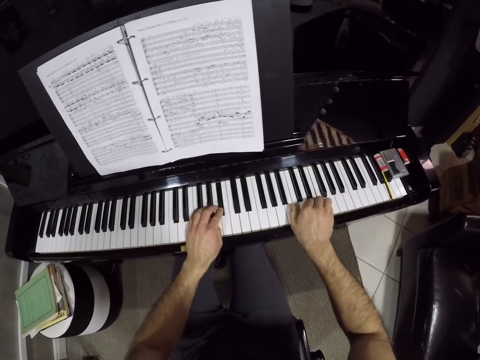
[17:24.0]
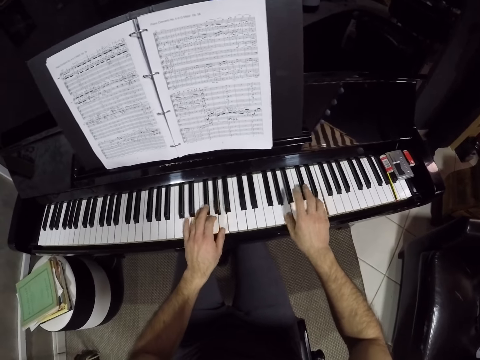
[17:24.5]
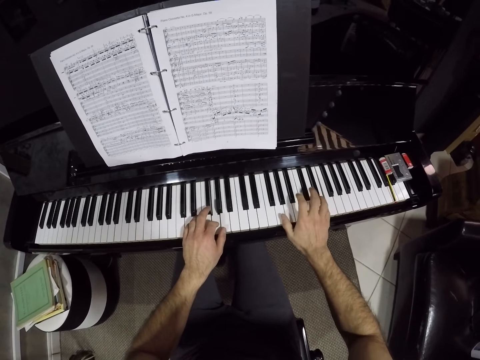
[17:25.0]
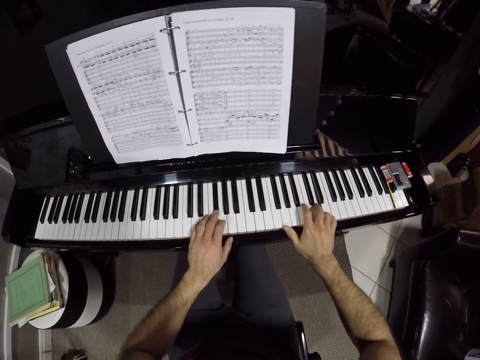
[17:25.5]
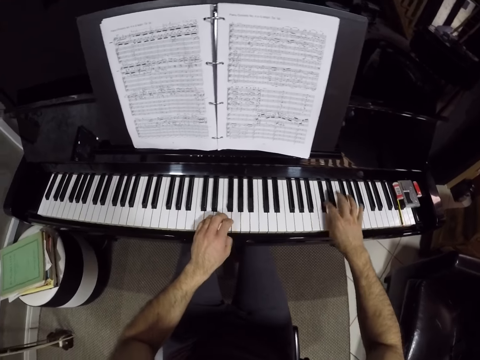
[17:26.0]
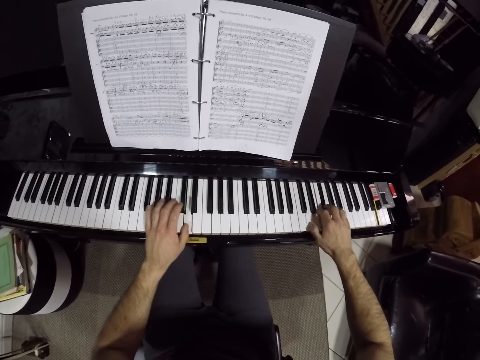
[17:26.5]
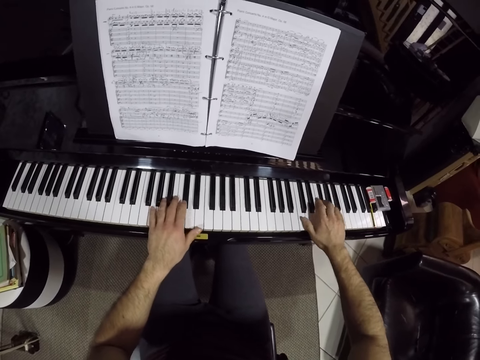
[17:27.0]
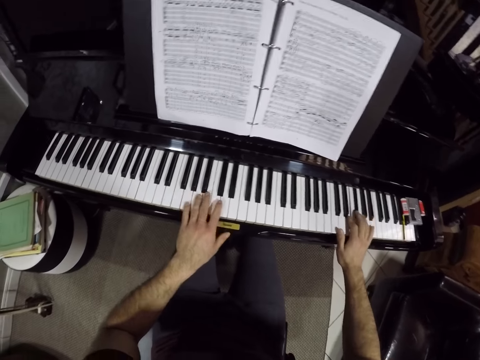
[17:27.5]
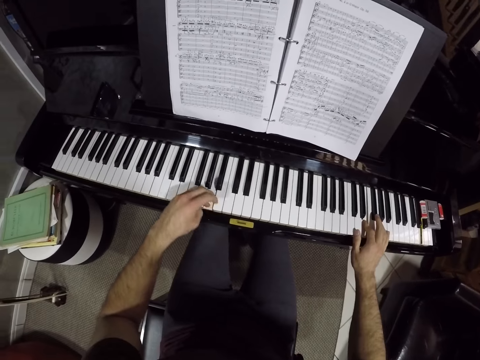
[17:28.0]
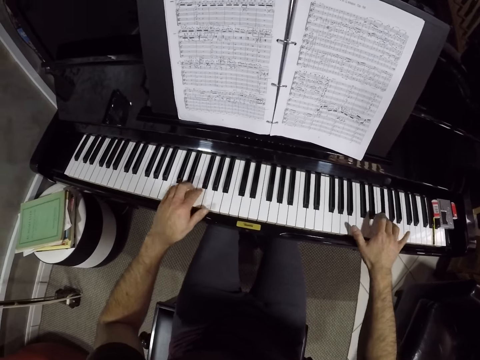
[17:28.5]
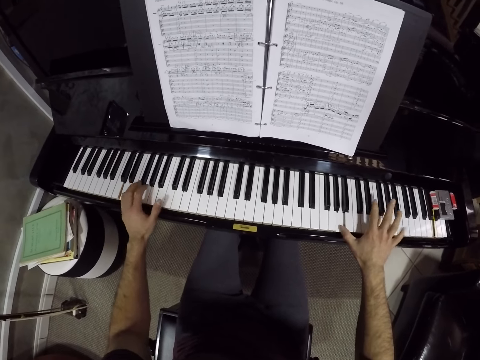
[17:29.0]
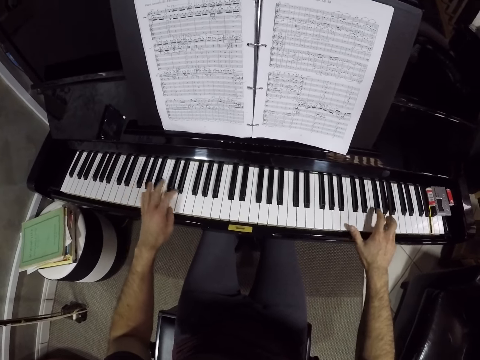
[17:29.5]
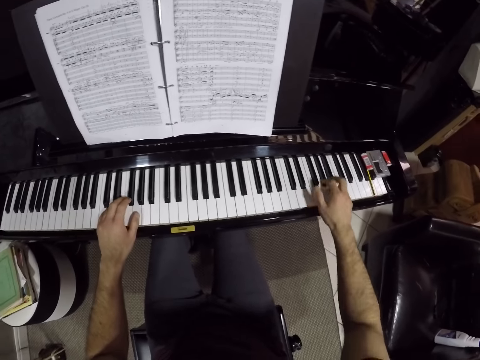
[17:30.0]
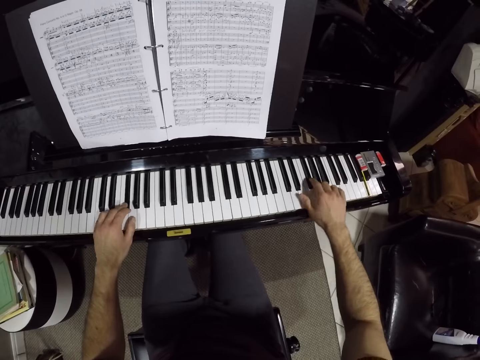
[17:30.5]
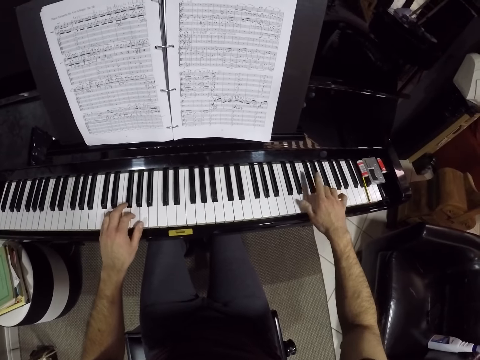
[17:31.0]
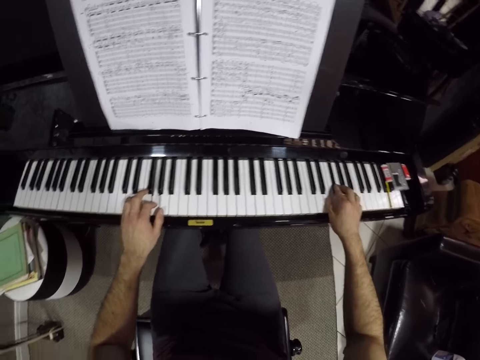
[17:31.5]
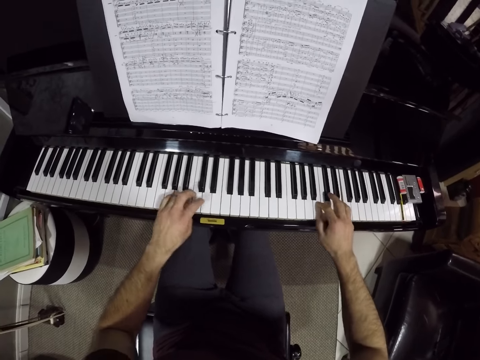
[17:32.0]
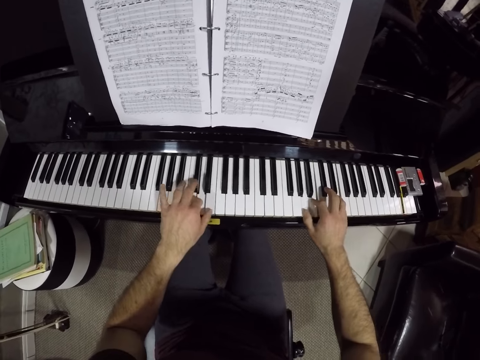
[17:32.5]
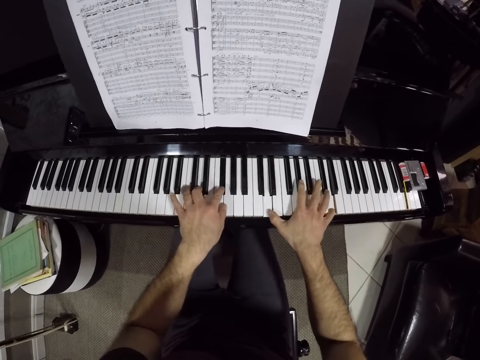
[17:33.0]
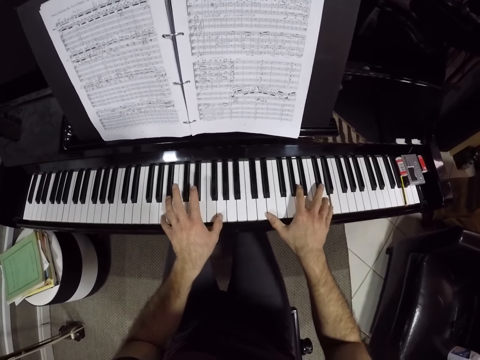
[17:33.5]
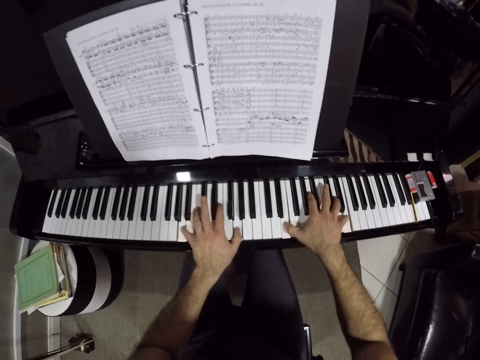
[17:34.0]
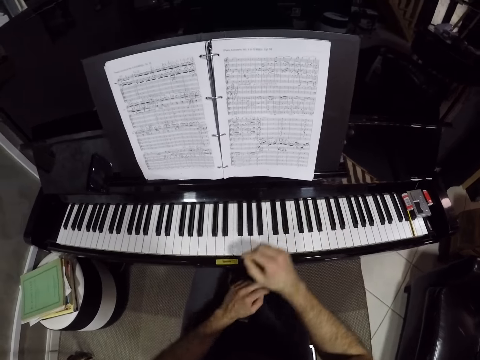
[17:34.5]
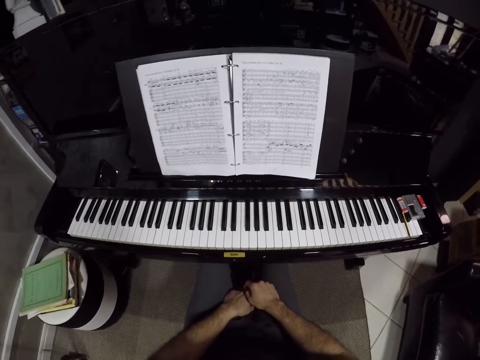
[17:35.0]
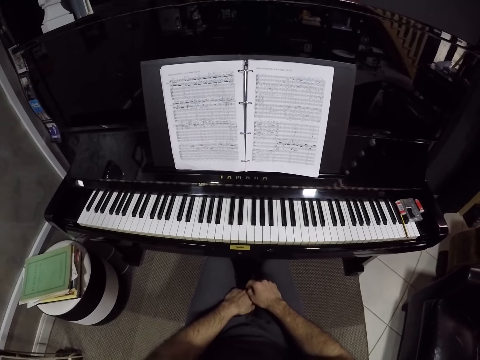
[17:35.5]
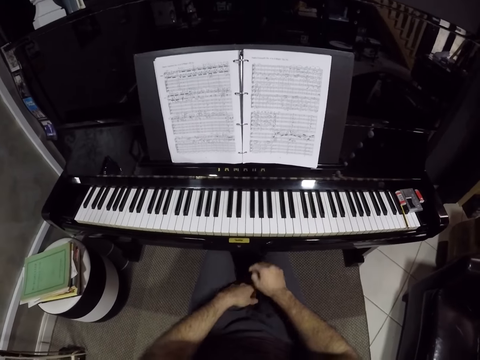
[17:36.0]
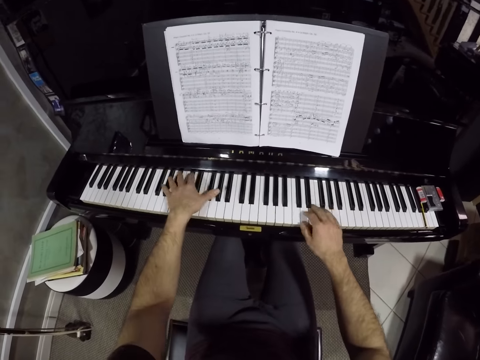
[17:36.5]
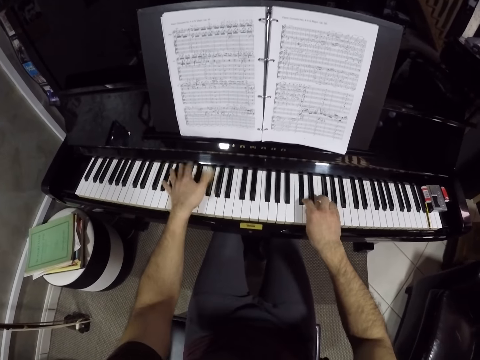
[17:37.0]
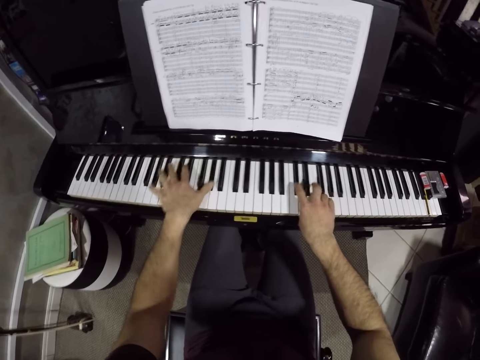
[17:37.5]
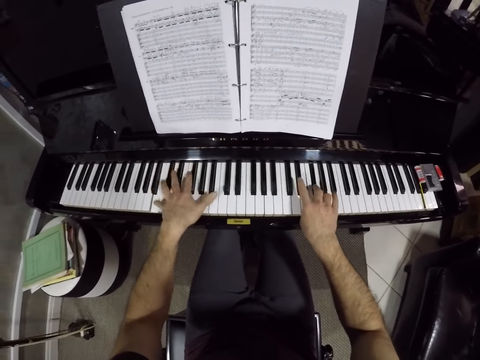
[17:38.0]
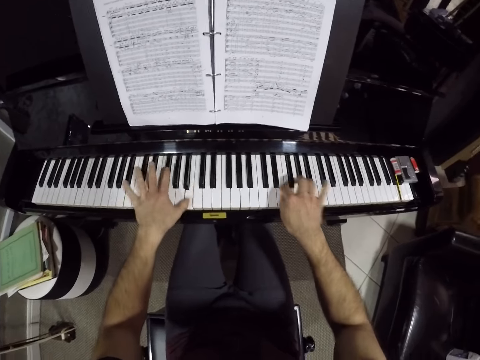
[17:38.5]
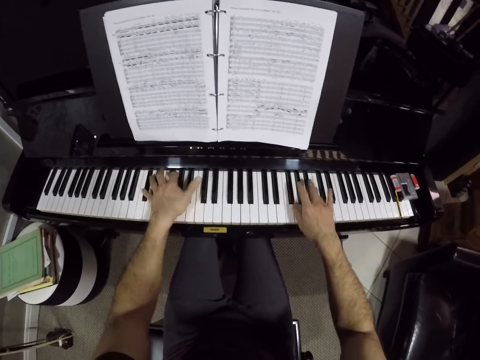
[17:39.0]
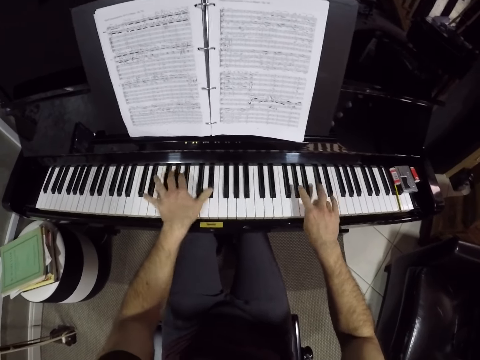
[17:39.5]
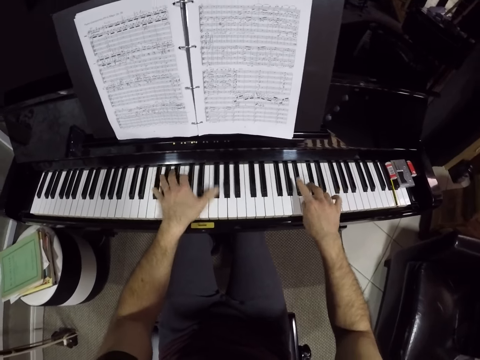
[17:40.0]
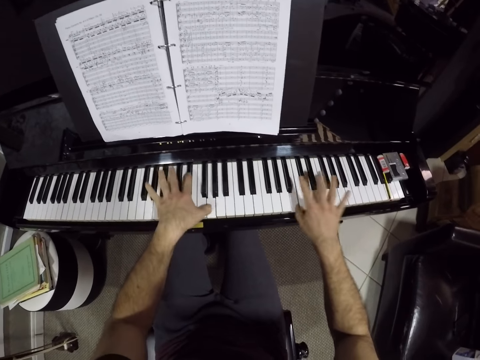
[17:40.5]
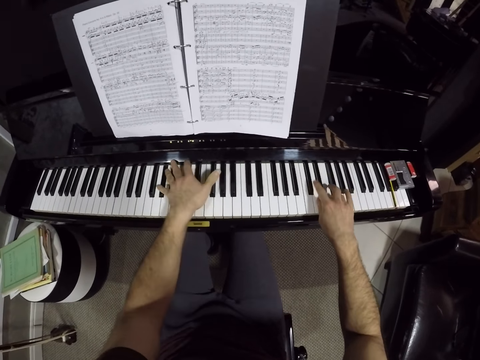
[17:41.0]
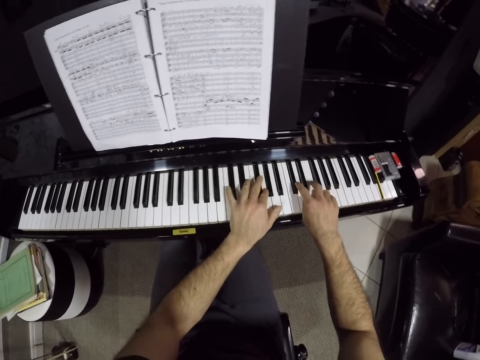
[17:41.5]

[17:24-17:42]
The camera wearer places both hands on his thighs. He reads the book. He plays the piano with both hands.

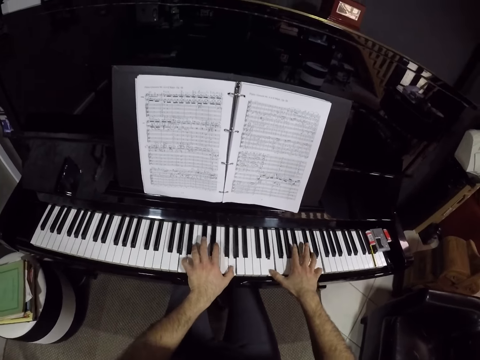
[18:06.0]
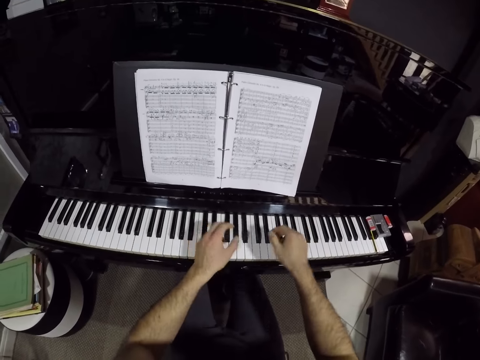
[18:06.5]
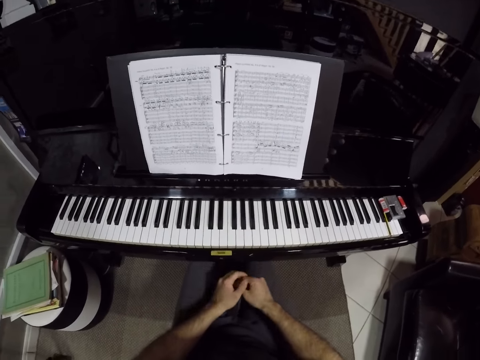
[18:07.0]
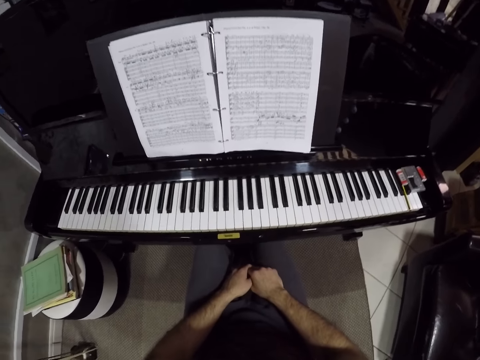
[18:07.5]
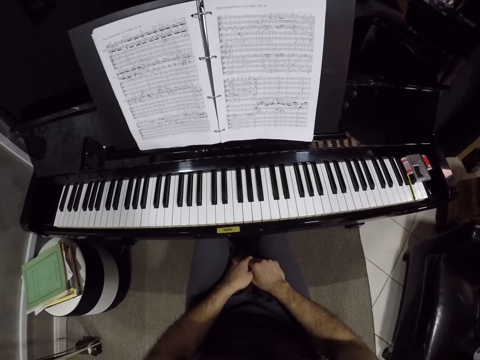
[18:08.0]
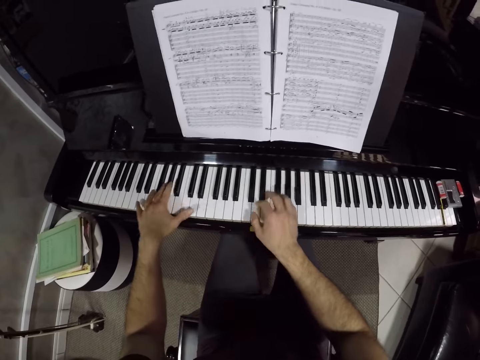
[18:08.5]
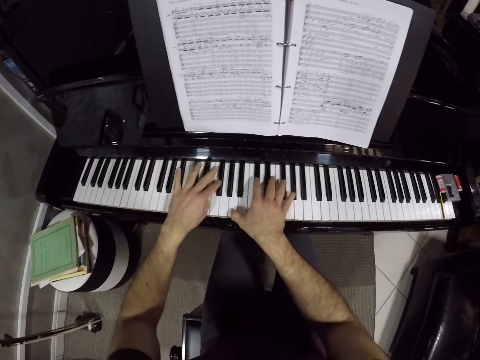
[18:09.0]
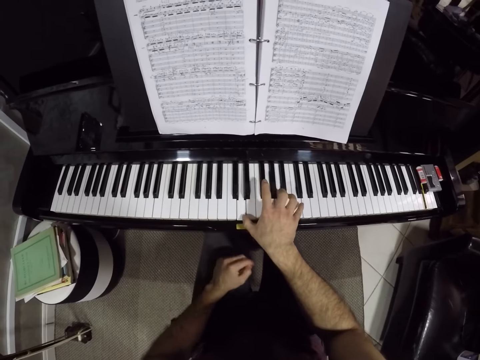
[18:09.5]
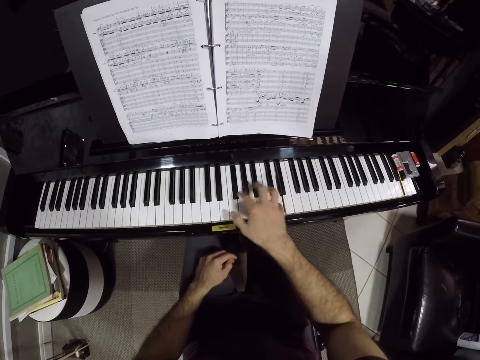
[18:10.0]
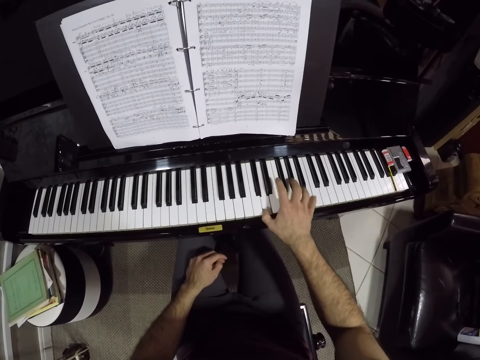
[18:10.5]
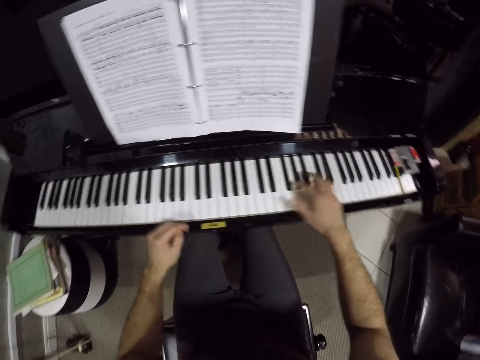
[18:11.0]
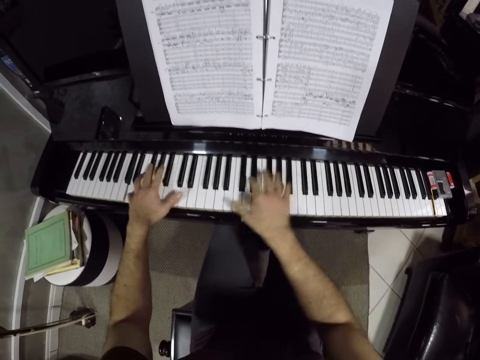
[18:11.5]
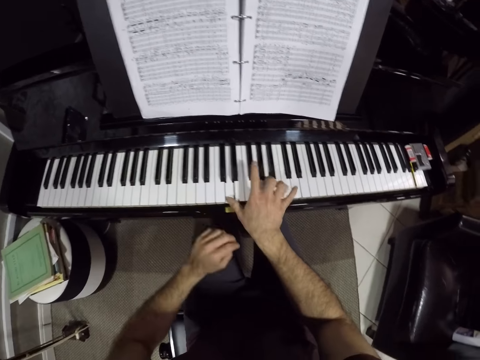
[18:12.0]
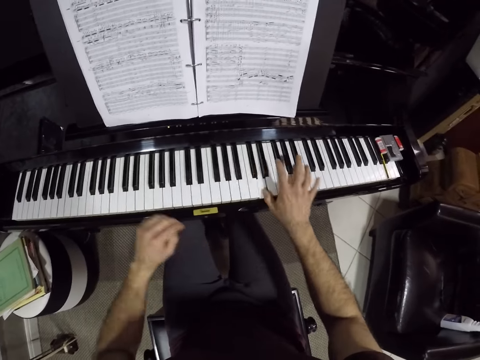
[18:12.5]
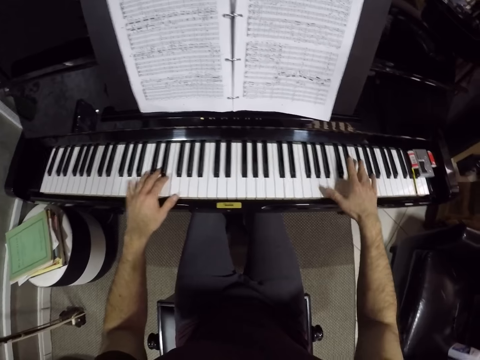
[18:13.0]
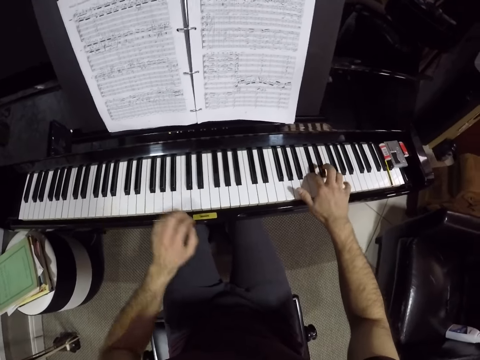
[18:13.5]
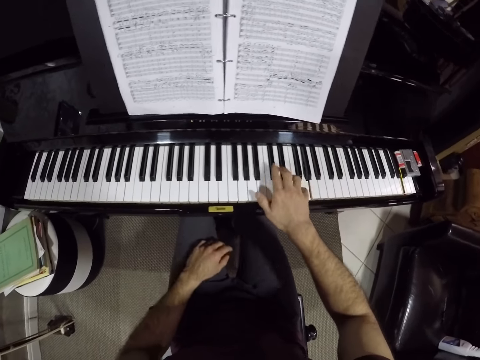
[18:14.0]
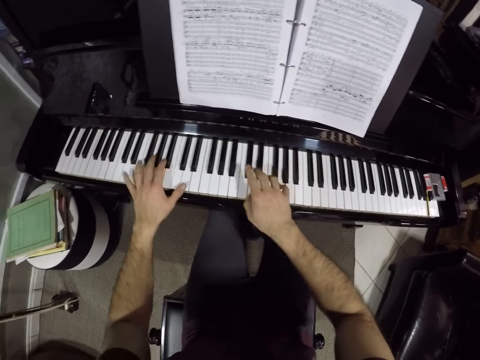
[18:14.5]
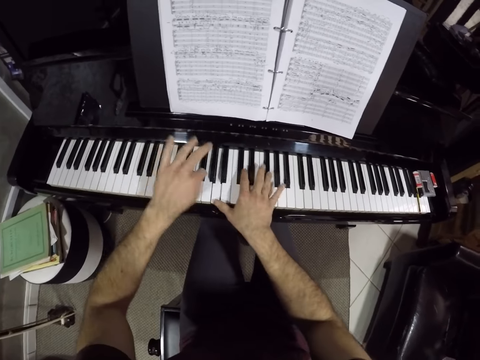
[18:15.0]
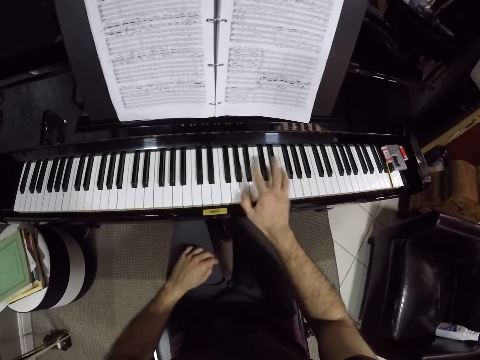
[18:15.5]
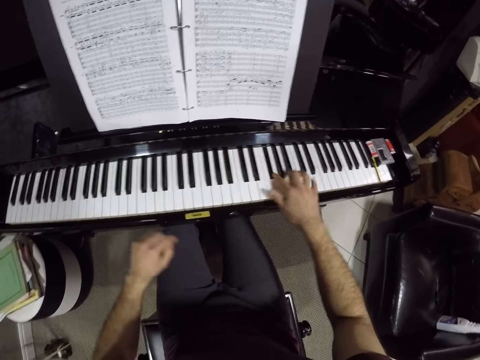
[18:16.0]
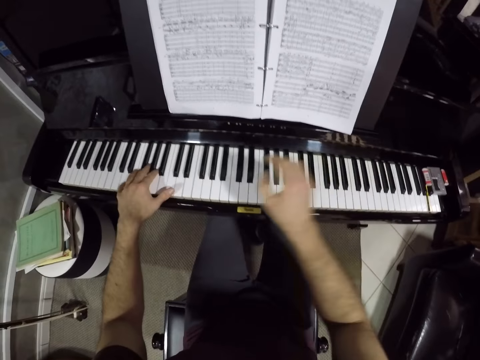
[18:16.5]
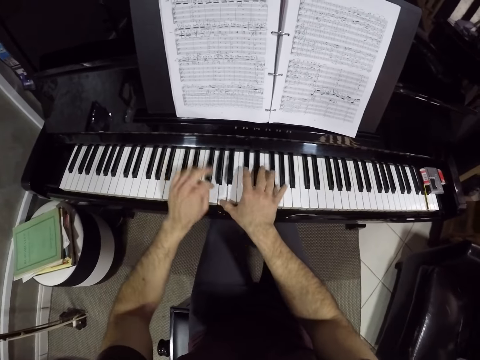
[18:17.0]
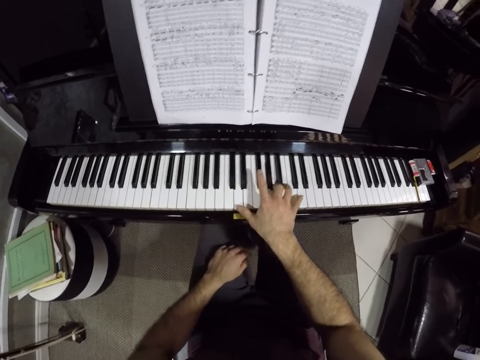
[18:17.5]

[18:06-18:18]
The camera wearer places both hands on his thighs. He reads the book. He plays the piano with both hands. He plays the piano with his right hand. He plays the piano with both hands. He plays the piano with his right hand. He plays the piano with both hands. He plays the piano with his right hand. He plays the piano with both hands. He removes his left hand from the keyboard. He puts his hand on his lap. He plays the keyboard with both his hands. He removes his left hand from the keyboard.
